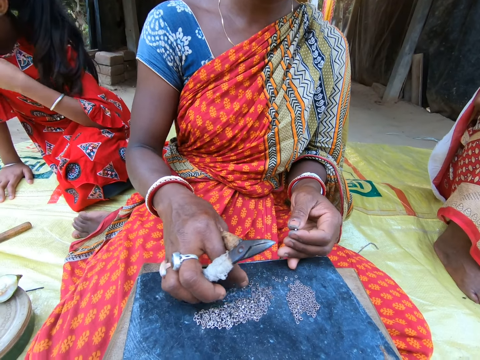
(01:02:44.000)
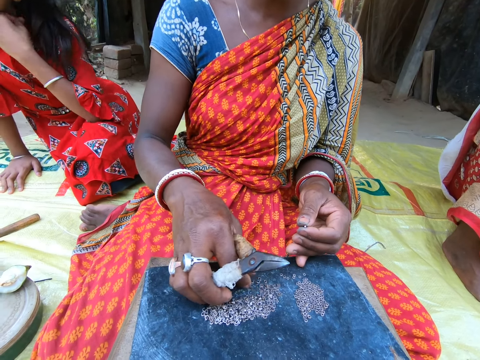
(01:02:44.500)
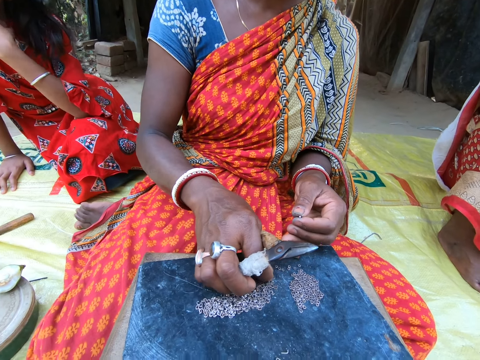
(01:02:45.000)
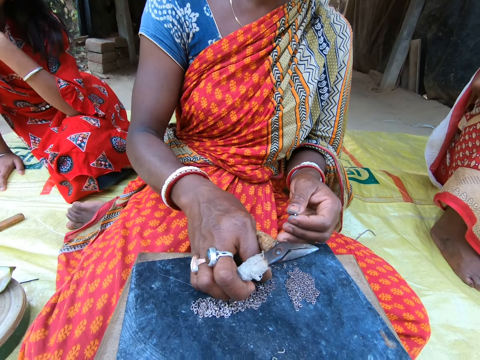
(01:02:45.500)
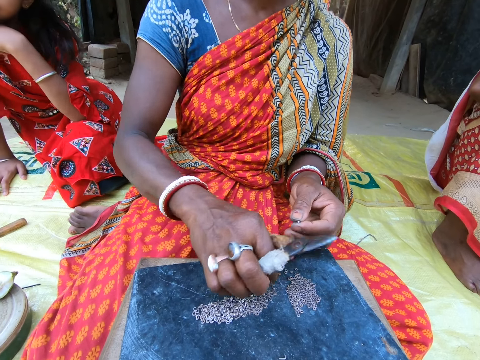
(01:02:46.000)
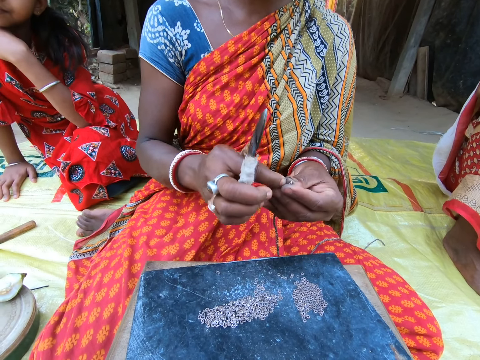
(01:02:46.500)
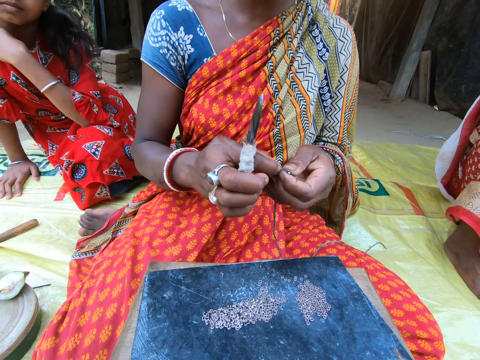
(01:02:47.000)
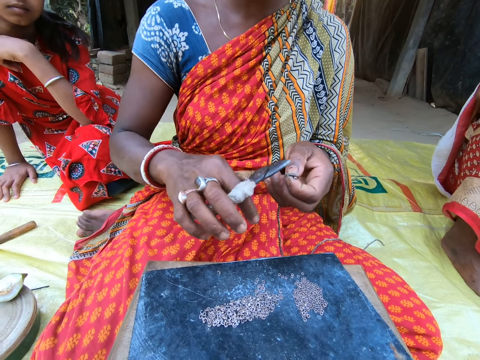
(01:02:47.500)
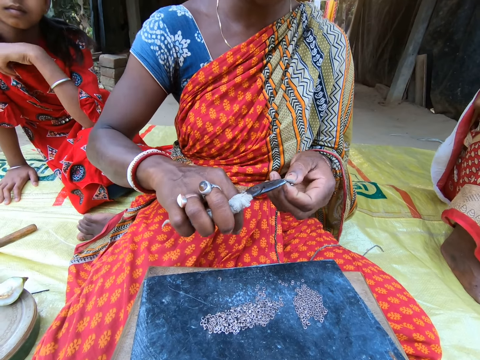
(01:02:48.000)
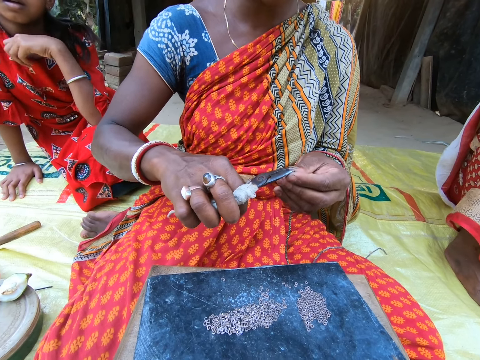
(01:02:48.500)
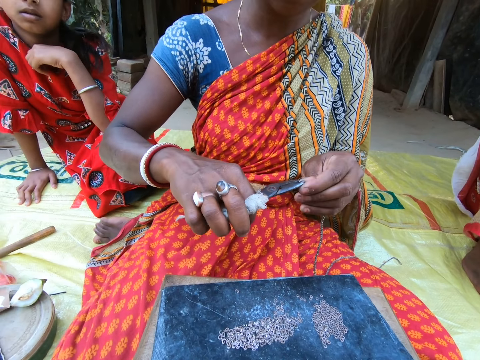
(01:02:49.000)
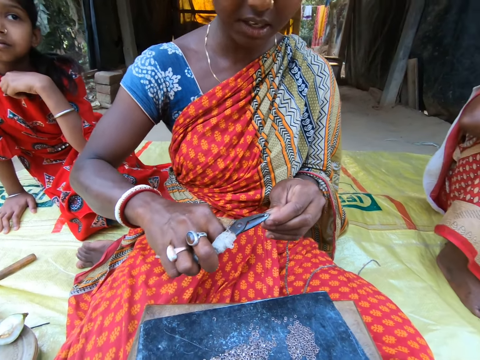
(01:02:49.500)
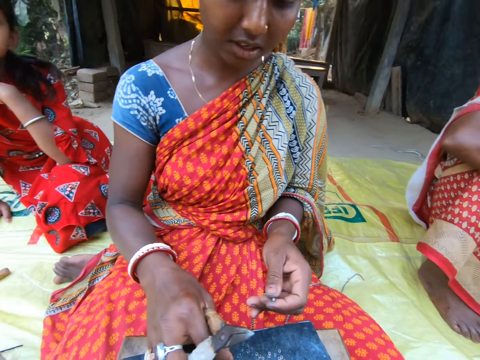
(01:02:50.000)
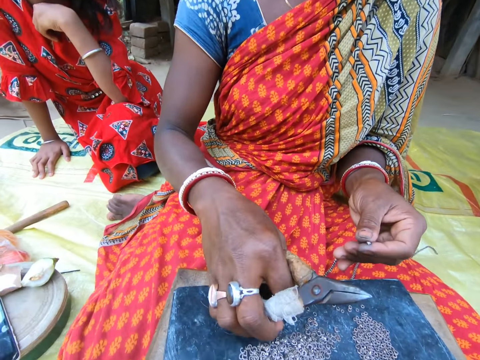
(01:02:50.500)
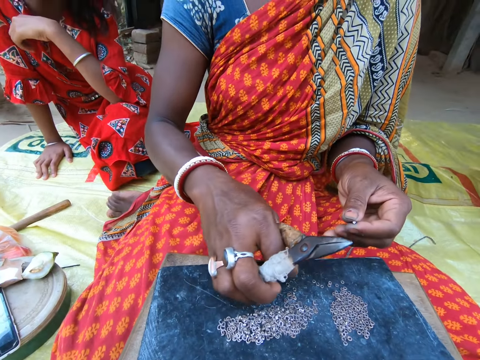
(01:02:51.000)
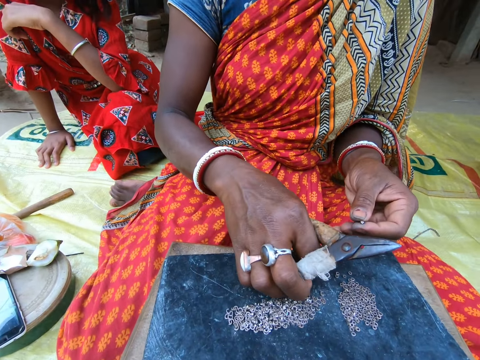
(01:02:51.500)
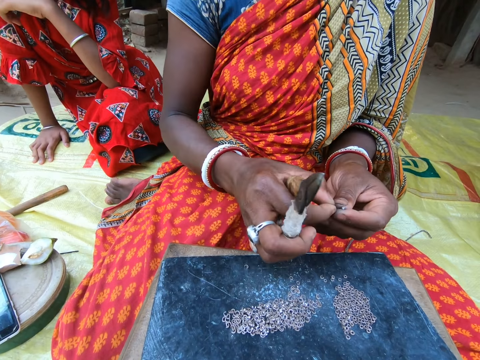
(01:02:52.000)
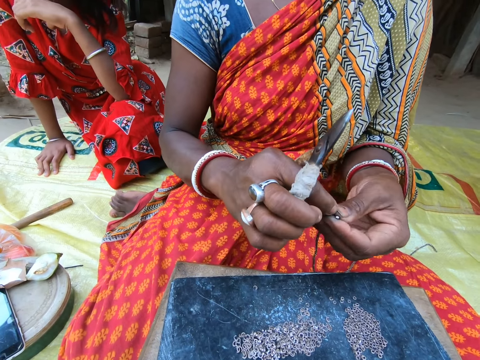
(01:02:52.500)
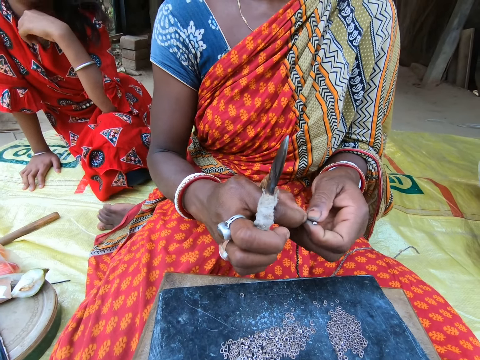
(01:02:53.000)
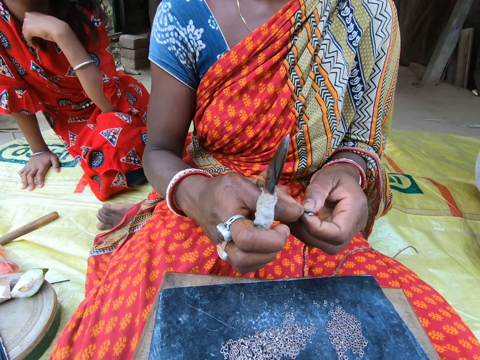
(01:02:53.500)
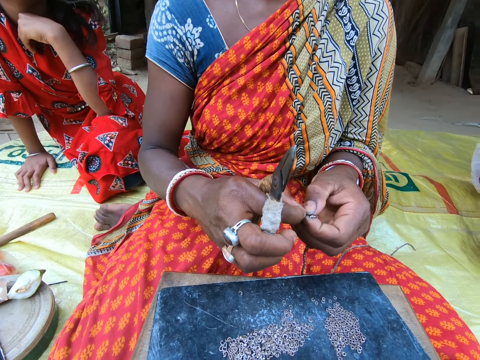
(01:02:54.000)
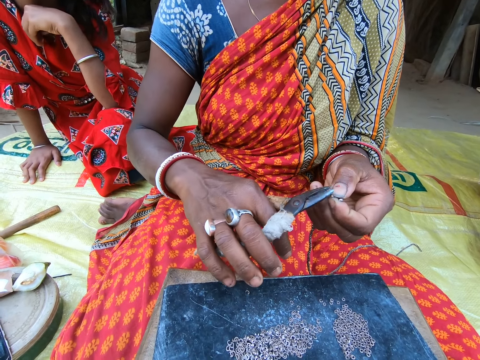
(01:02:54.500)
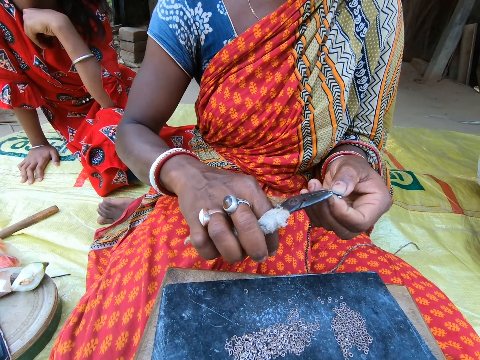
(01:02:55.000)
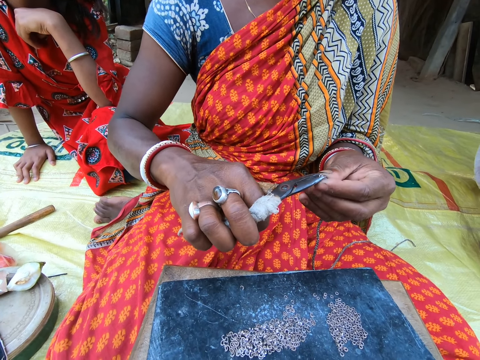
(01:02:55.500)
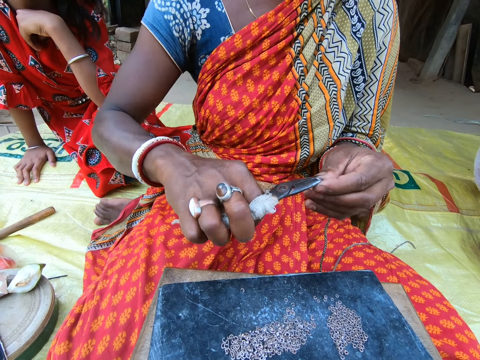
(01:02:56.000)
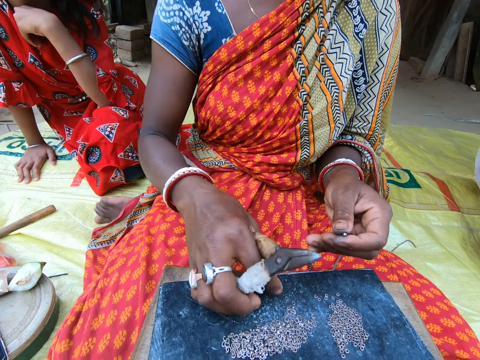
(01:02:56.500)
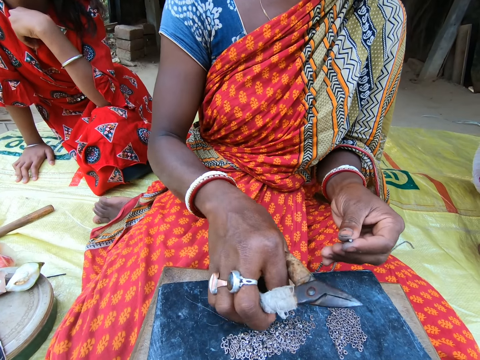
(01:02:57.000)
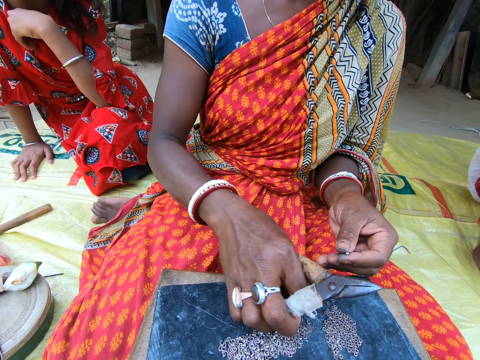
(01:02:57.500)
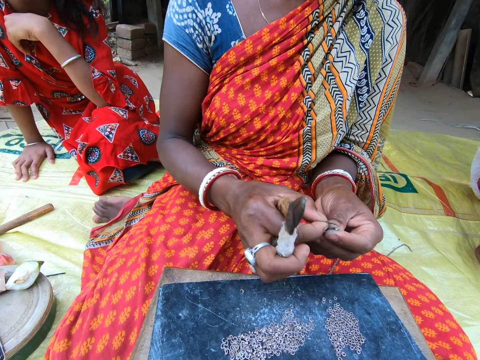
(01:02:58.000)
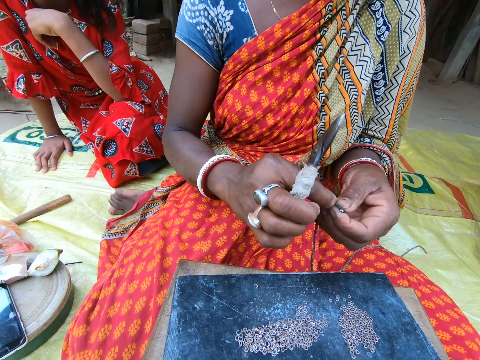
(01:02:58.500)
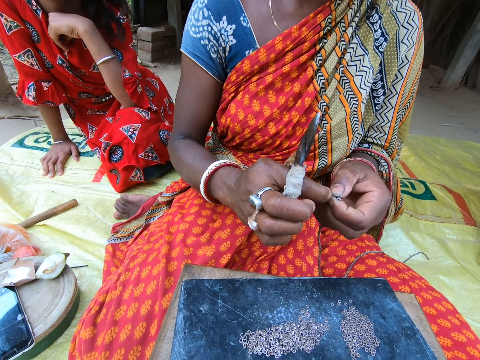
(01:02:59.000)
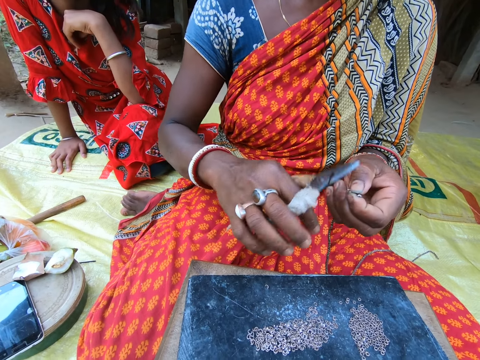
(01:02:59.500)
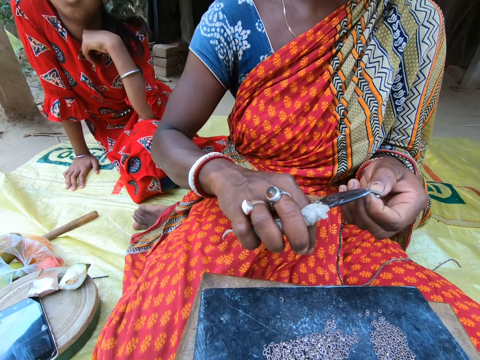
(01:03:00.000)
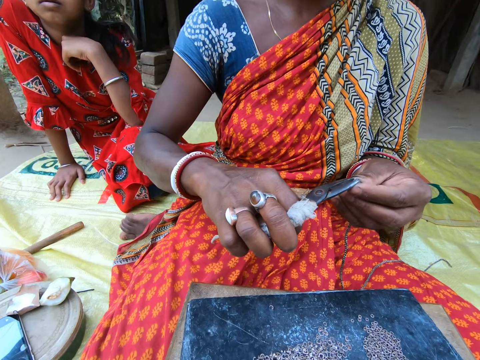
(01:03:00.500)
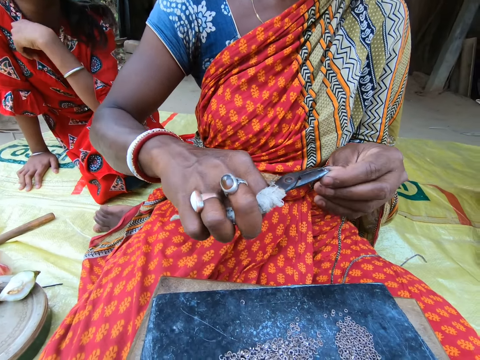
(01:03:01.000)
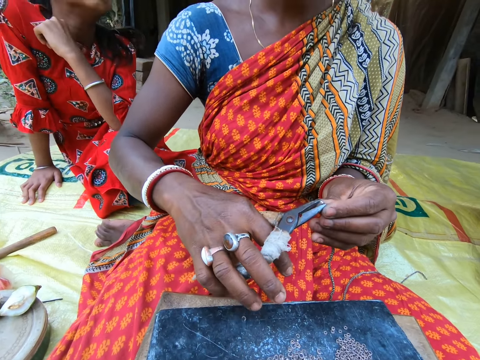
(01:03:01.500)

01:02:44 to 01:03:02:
The woman picks a bead from the stool with her right hand. She places the bead in the rope in her left hand with her right hand and fixes a waist bead. She presses the bead in the rope in her left hand with the pair of scissors in her right hand. She moves the beads on the stool with her right hand. She picks a bead from the stool with her right hand. She places the bead in the rope in her left hand with her right hand and fixes a waist bead. She presses the bead in the rope in her left hand with the pair of scissors in her right hand. She moves the beads on the stool with her right hand. She picks a bead from the stool with her right hand. She places the bead in the rope in her left hand with her right hand and fixes a waist bead. She presses the bead in the rope in her left hand with the pair of scissors in her right hand.

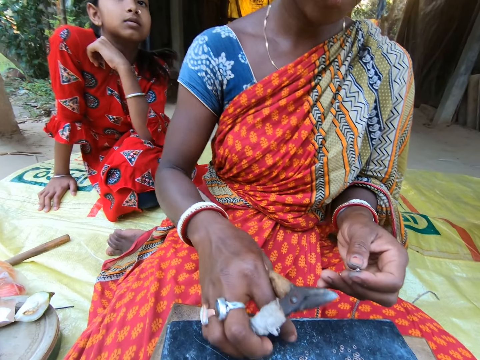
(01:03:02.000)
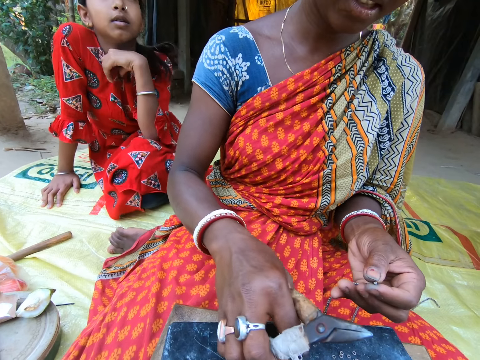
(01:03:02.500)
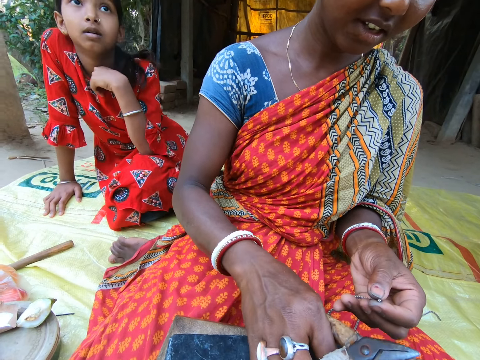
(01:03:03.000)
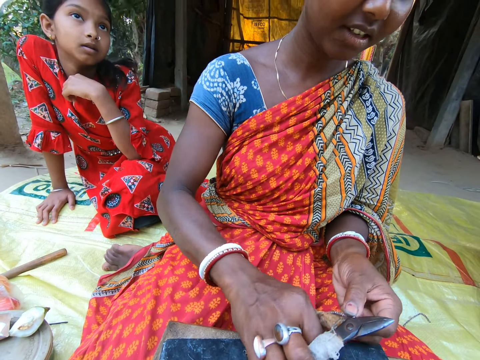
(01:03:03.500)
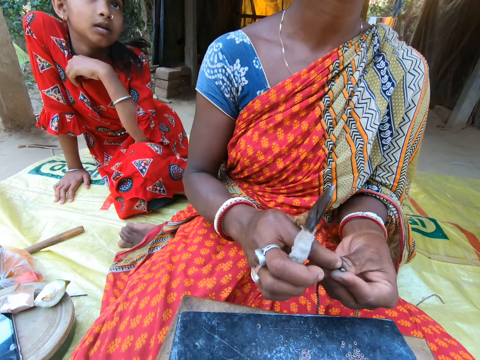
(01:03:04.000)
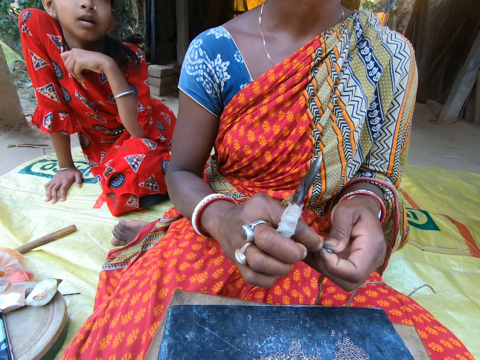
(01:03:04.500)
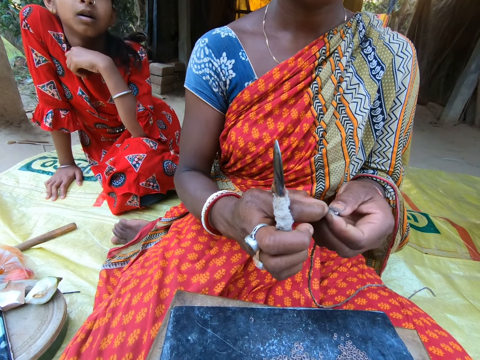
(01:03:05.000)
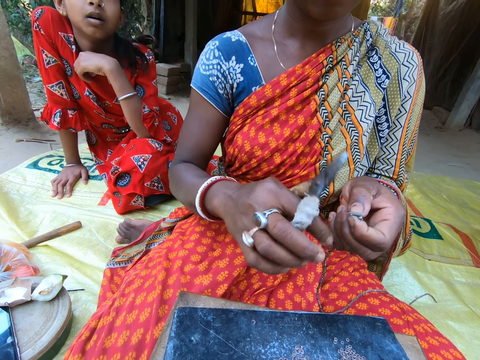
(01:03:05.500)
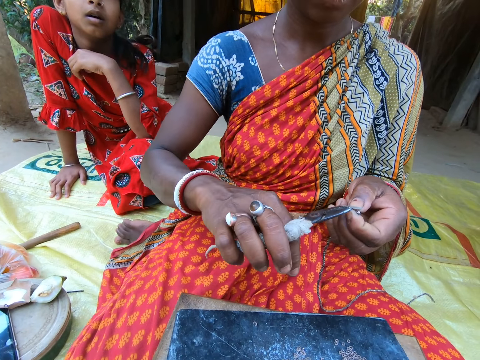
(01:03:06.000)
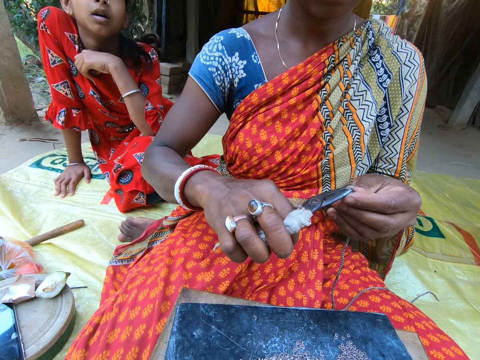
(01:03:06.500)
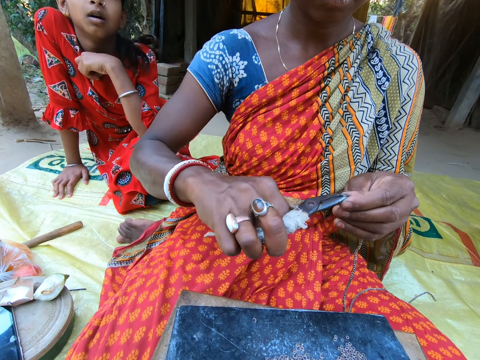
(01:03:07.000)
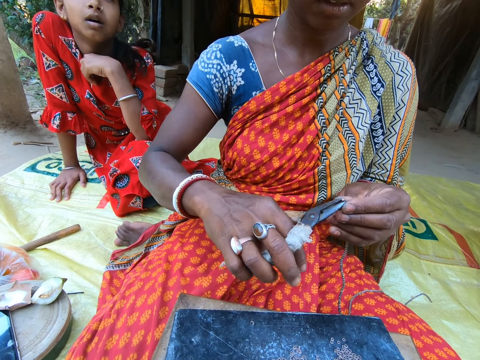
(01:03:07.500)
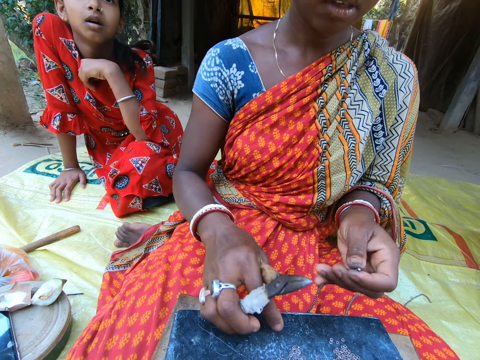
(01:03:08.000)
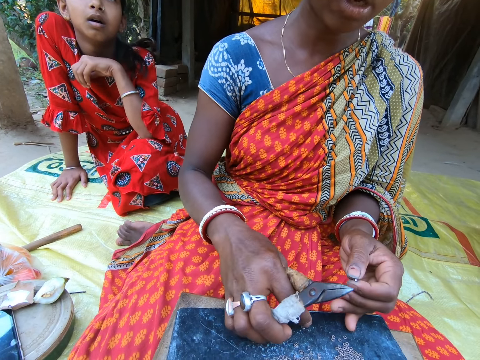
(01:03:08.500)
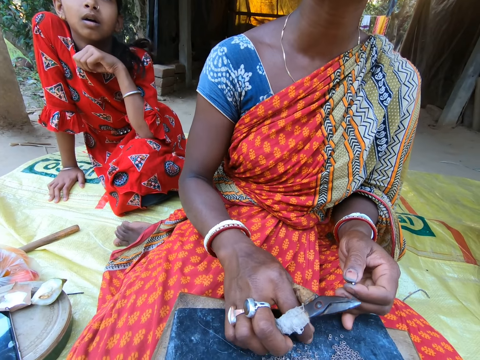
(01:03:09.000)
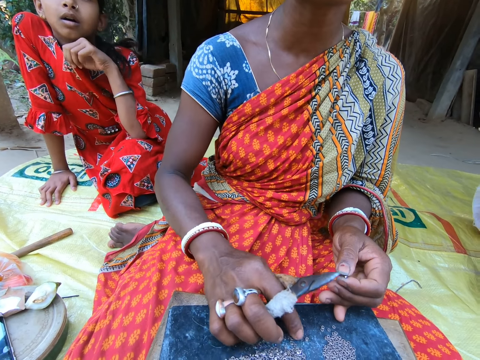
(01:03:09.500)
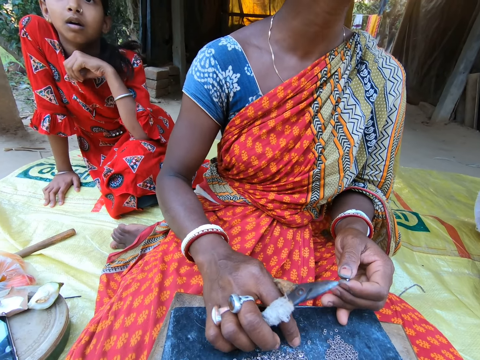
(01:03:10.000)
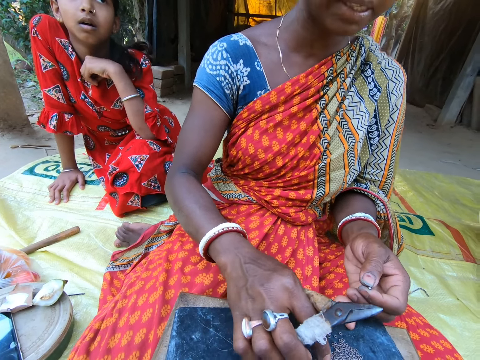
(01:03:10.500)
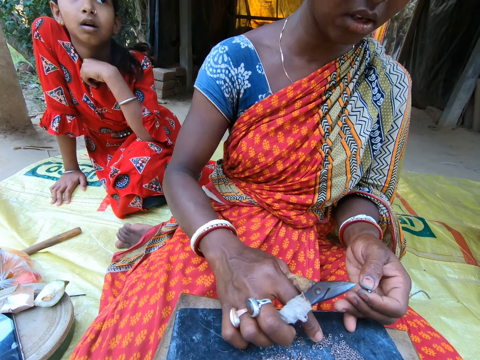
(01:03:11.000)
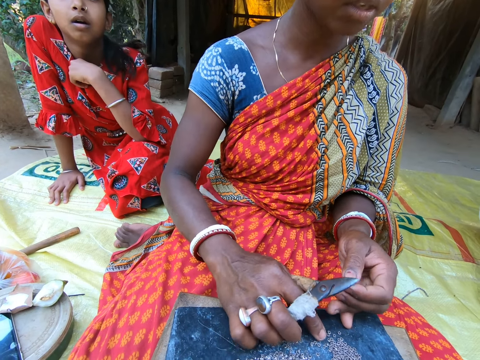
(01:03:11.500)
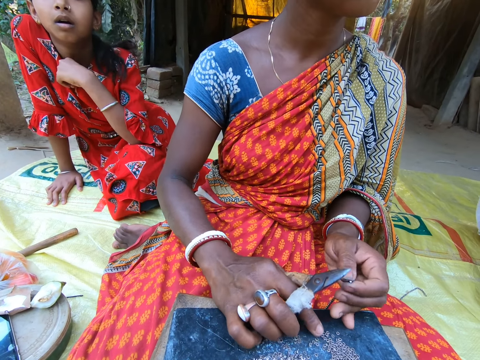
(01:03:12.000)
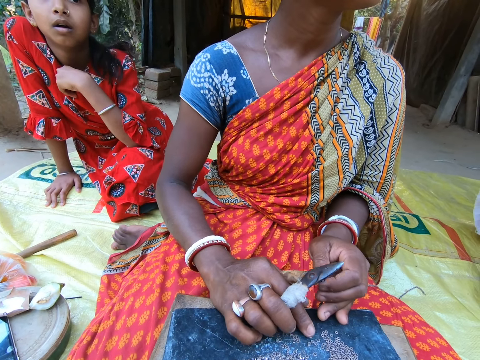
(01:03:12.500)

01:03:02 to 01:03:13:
The woman moves the beads on the stool with her right hand. She picks a bead from the stool with her right hand. She places the bead in the rope in her left hand with her right hand and fixes a waist bead. She presses the bead in the rope in her left hand with the pair of scissors in her right hand. She places her left hand on the stool. She moves the beads on the stool with her right hand.
